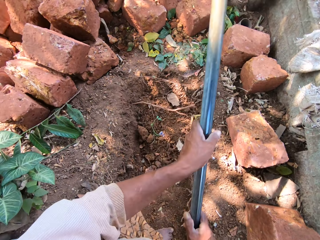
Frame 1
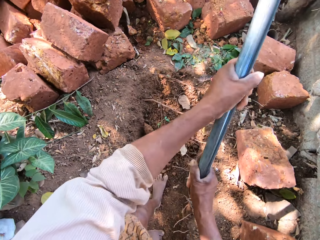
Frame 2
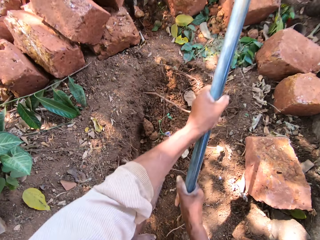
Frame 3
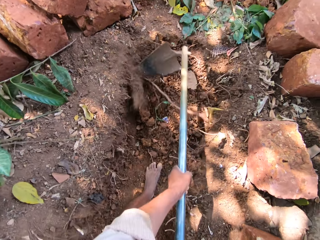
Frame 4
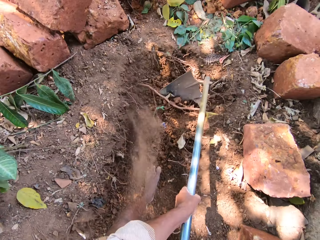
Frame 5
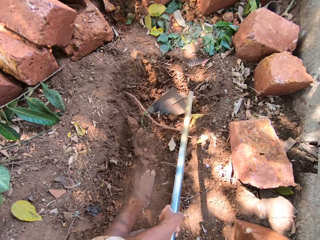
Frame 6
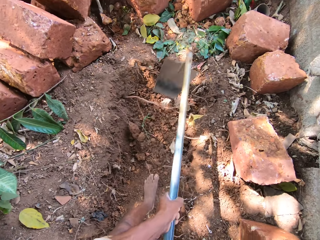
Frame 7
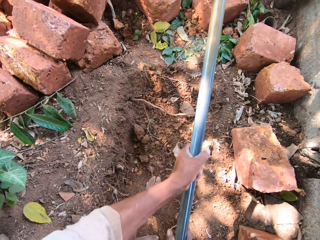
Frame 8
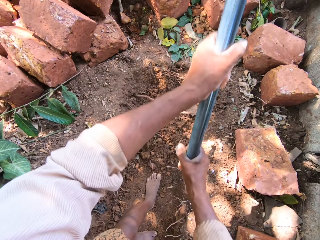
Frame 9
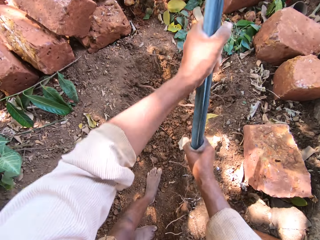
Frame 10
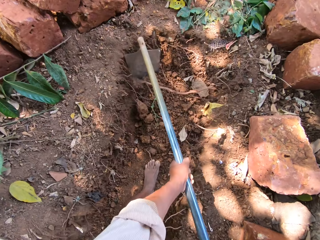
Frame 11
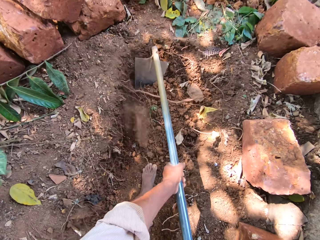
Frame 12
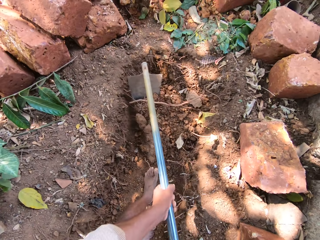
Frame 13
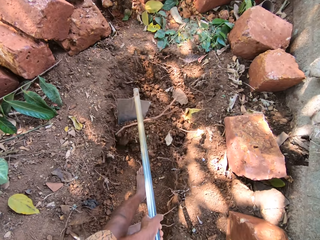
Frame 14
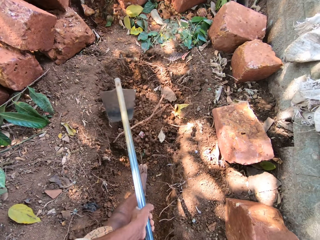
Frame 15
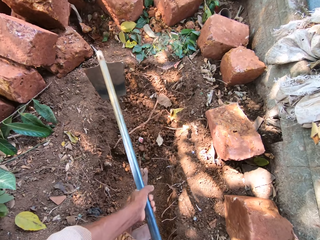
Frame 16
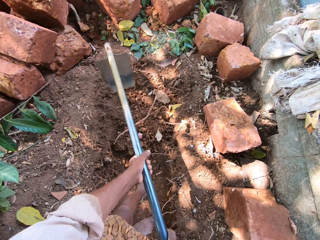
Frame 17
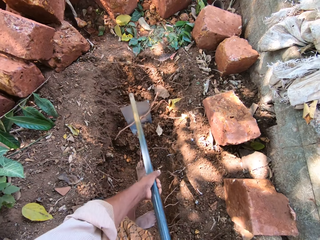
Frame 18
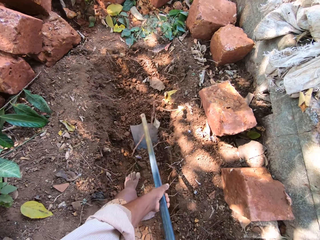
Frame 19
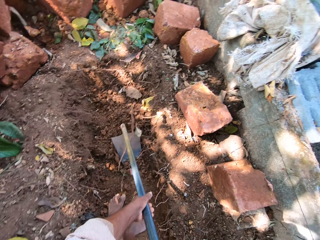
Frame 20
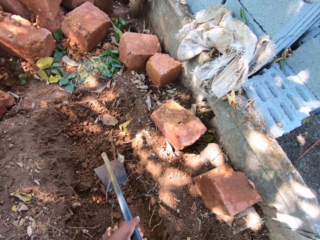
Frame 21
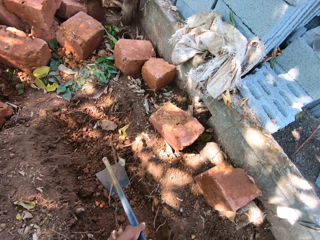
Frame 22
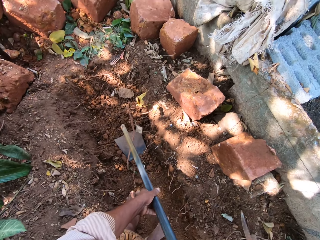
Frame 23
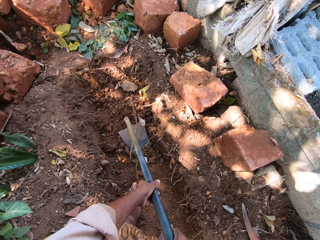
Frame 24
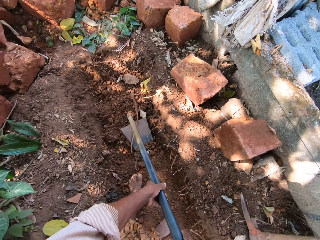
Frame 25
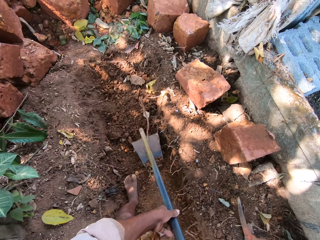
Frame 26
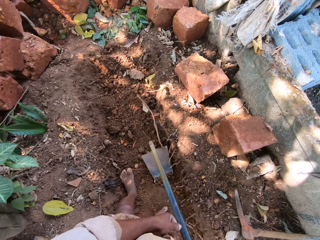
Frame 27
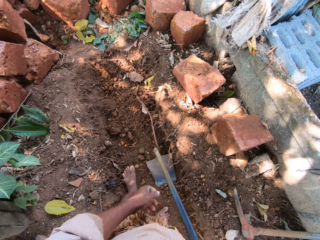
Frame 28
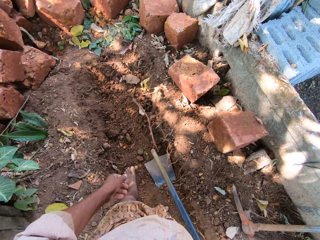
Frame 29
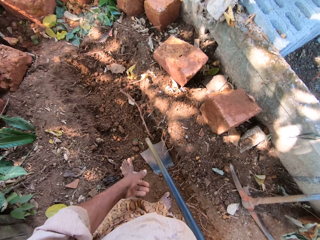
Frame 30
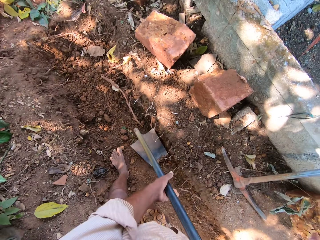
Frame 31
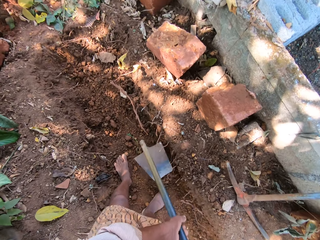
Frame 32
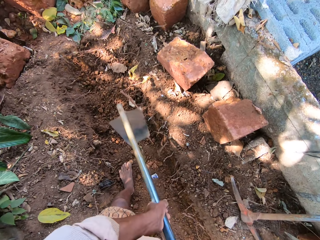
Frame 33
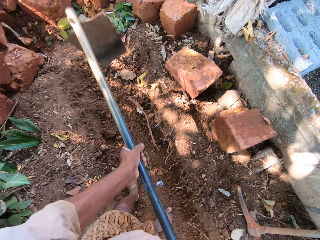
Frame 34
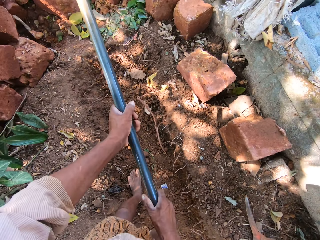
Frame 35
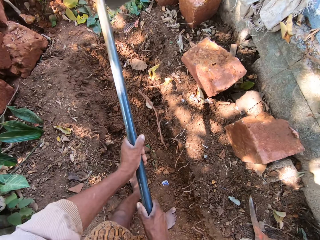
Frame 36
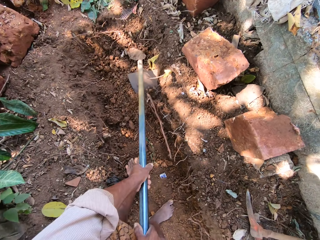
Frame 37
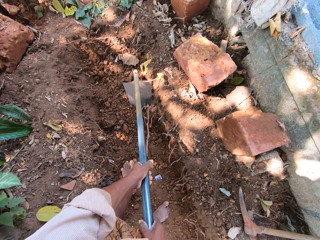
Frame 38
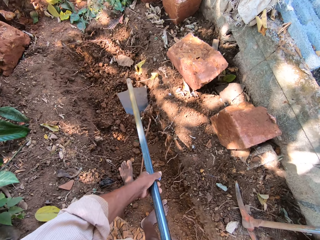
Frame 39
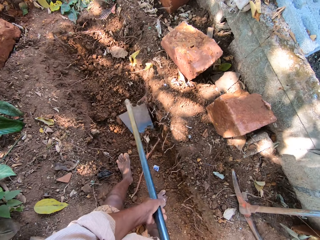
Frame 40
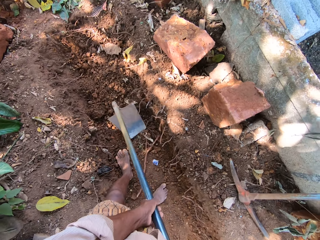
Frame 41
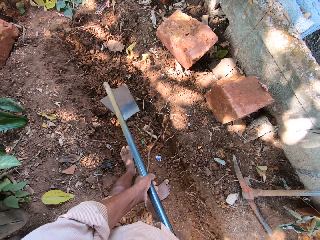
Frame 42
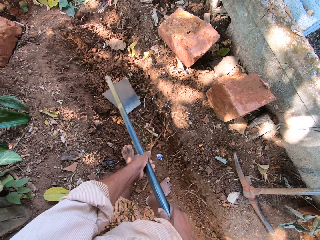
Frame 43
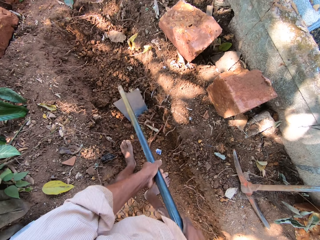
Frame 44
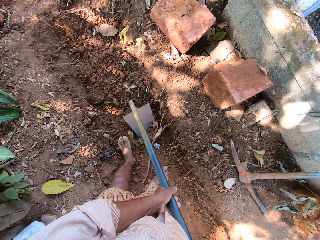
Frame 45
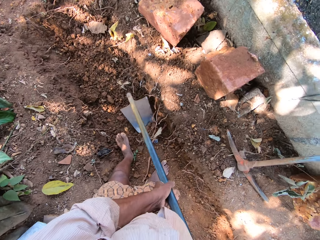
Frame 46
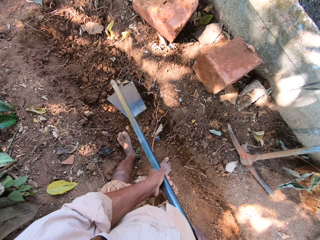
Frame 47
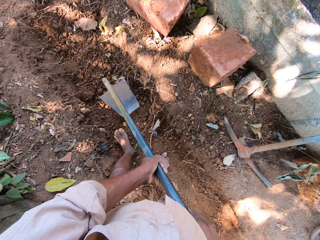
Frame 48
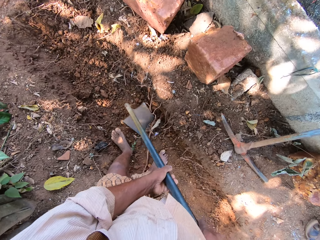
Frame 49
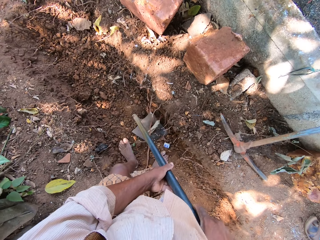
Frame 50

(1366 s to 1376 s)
The camera wearer lifts the hoe. They dig the ground.

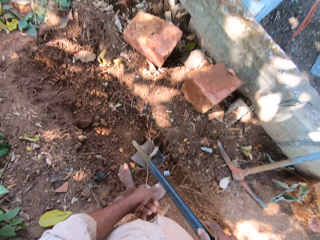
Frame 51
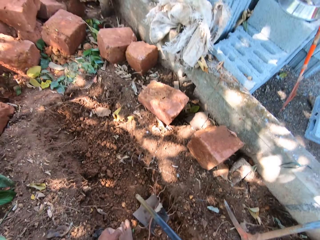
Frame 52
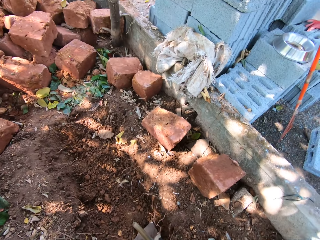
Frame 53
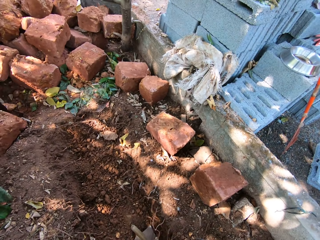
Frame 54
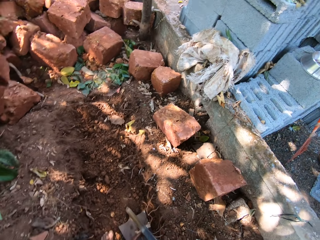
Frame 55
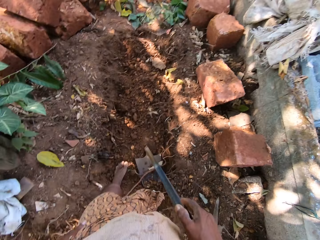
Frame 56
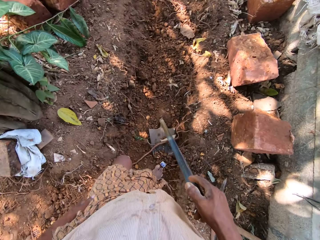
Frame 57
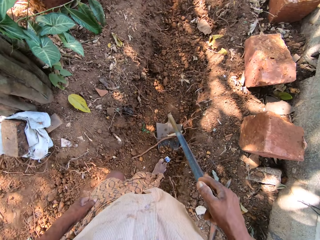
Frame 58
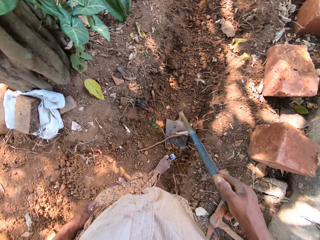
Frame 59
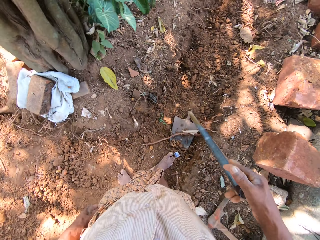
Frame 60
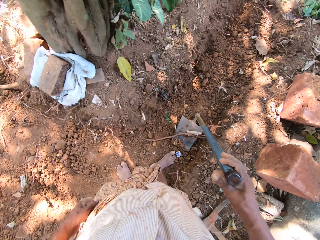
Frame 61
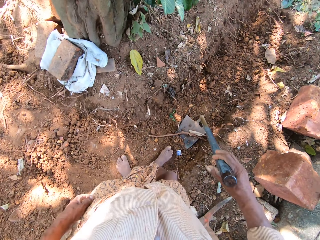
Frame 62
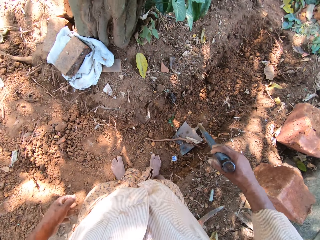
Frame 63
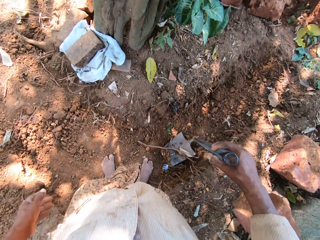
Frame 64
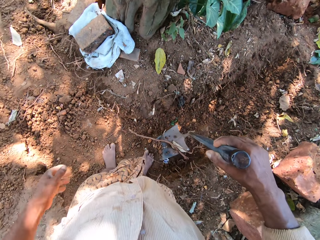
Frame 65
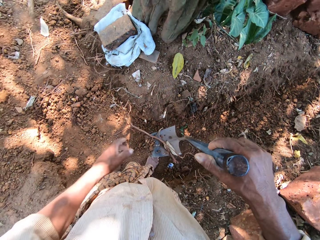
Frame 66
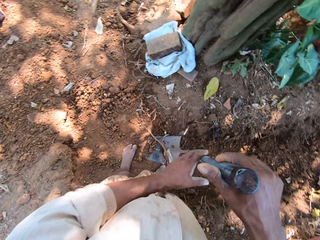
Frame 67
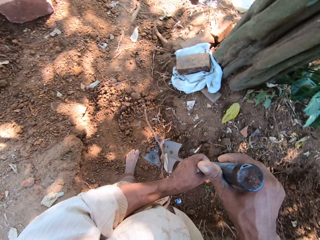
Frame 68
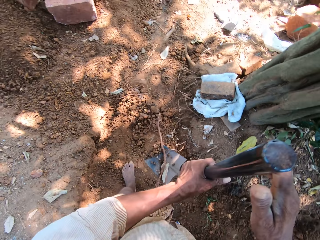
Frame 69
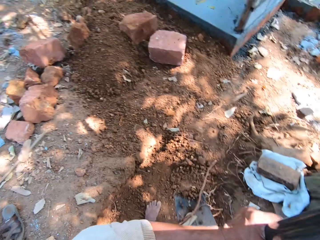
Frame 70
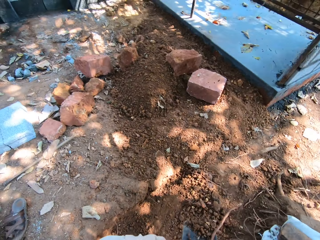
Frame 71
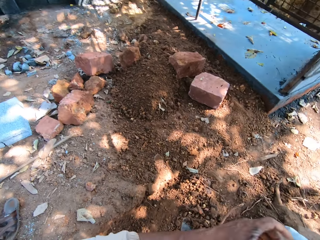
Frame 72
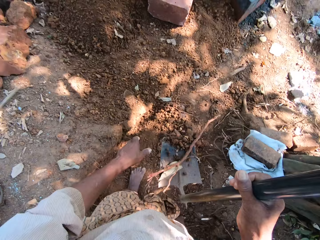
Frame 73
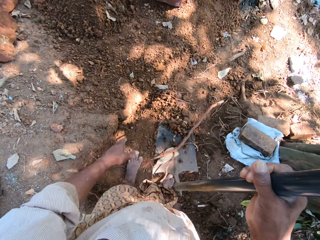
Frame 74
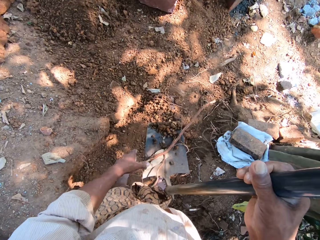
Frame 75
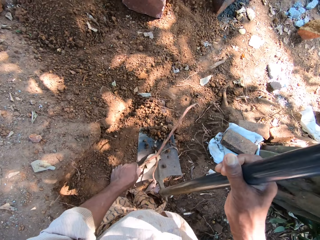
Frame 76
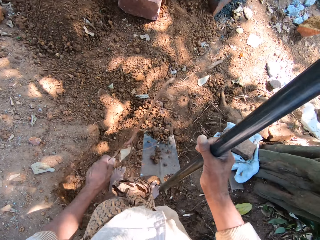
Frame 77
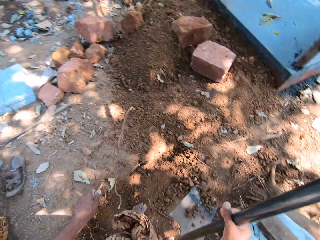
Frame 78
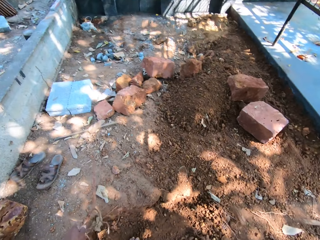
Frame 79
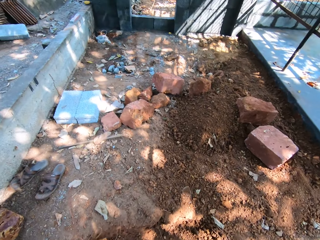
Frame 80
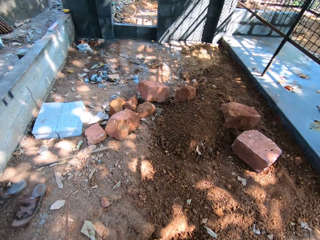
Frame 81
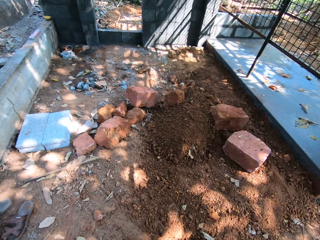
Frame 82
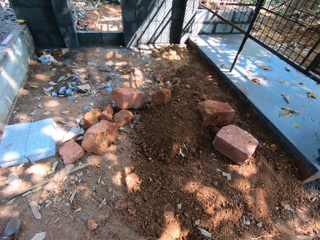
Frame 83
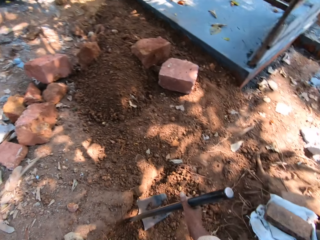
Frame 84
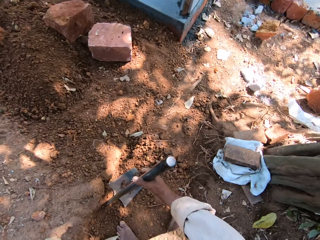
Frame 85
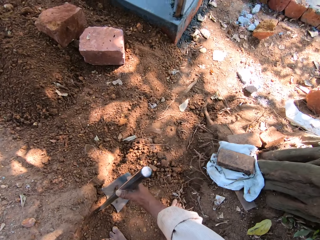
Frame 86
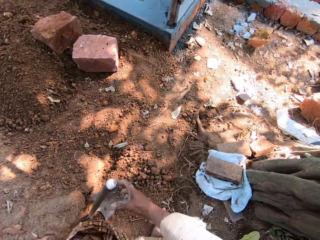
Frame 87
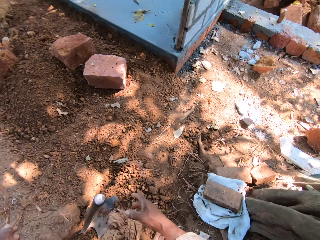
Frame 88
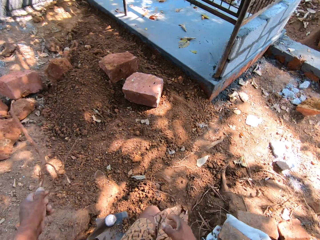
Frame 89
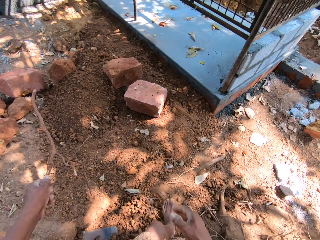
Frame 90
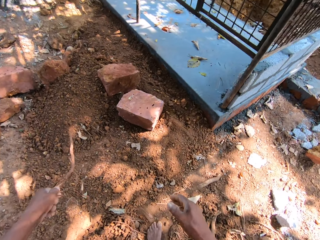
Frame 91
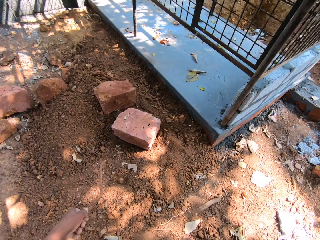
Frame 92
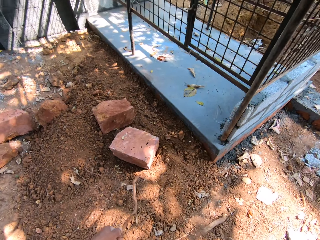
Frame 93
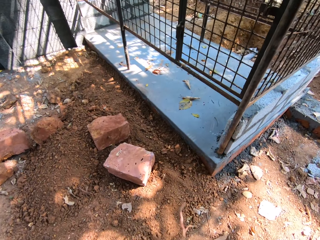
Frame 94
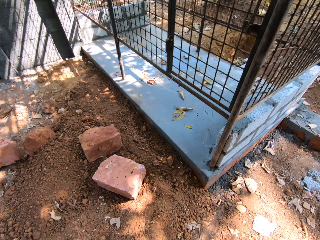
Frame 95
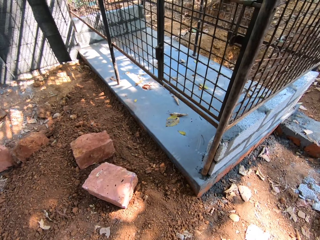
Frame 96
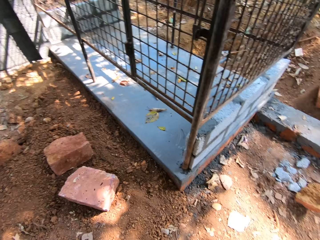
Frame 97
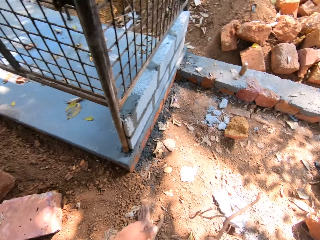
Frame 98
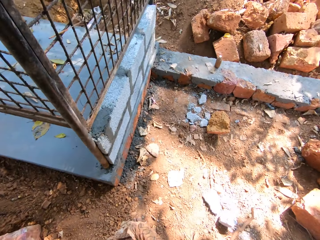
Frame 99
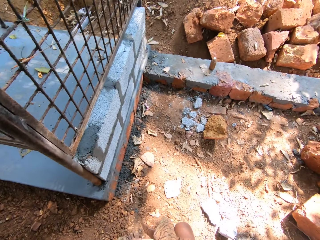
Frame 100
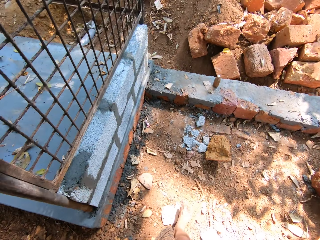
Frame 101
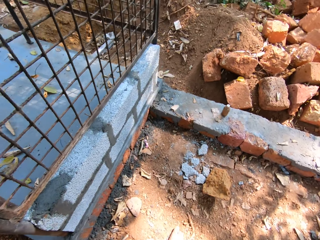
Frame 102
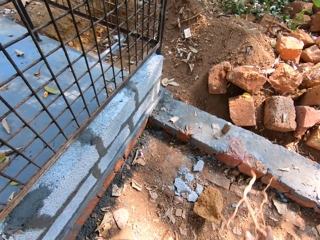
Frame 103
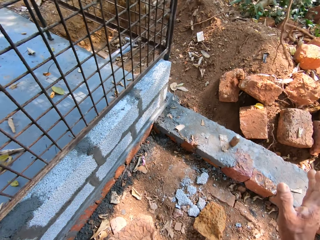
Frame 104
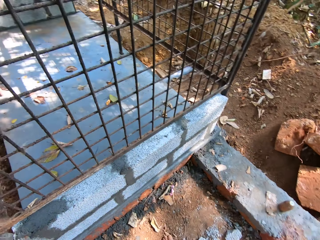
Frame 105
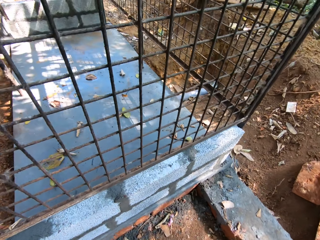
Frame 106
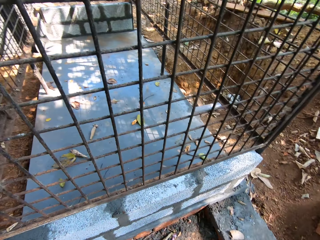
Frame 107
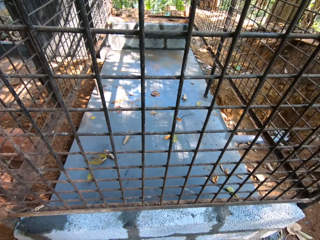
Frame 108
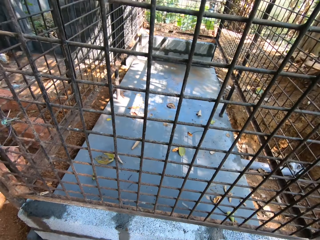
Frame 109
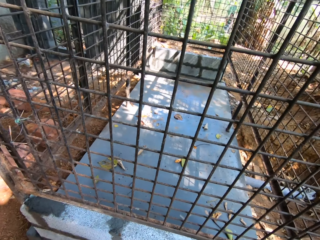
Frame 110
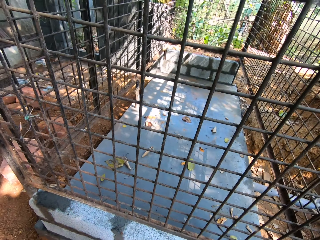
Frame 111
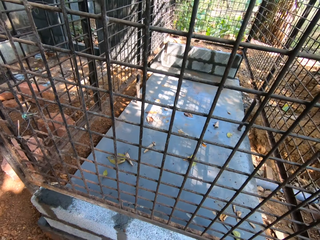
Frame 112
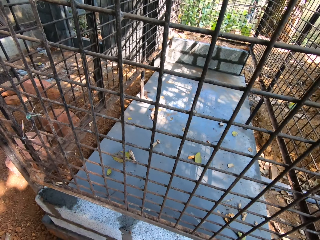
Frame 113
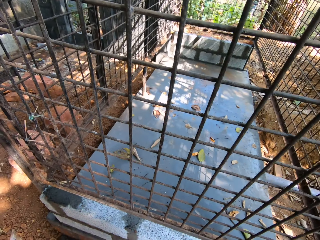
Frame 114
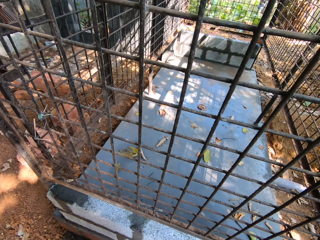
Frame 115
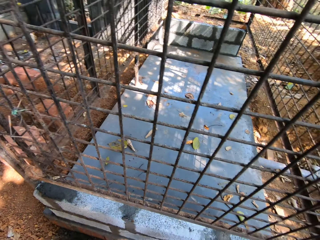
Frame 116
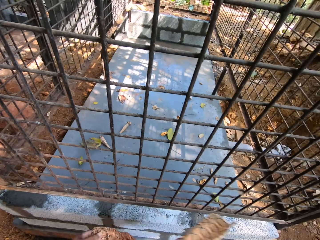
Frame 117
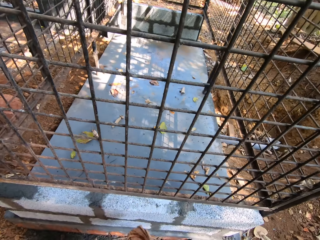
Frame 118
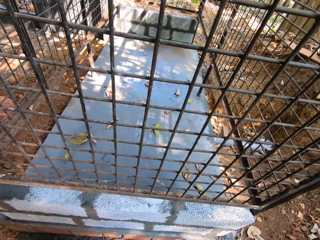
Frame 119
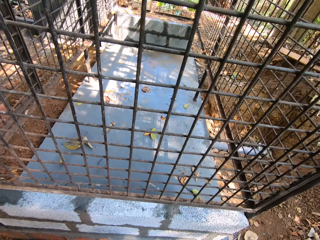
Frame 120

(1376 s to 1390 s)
The camera wearer holds the hoe with his right hand. He looks around. He picks the hoe from the ground with his right hand. He passes the hoe from his right hand to his left hand. He holds the hoe with his right hand. He picks a root from the hoe in his right hand with his left hand. He drops the hoe on the ground with his right hand. He walks around. He throws the root on the ground with his right hand. He converses with a man.
